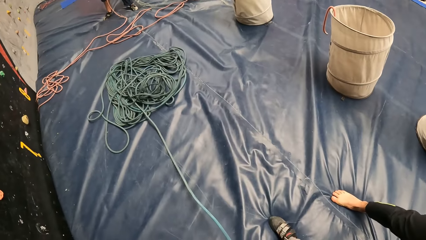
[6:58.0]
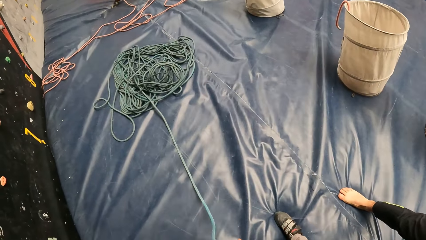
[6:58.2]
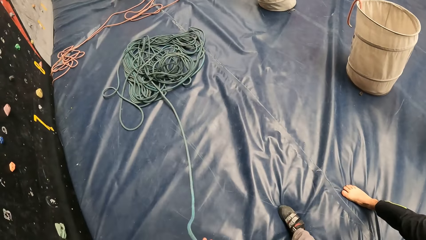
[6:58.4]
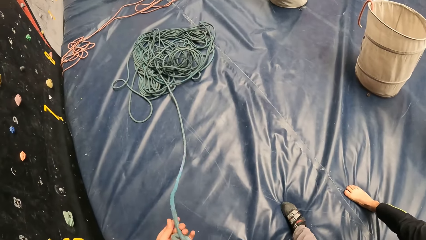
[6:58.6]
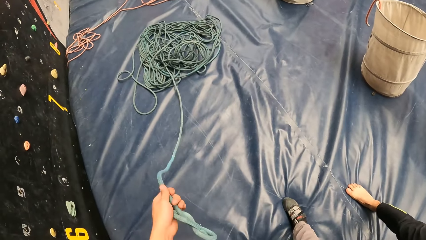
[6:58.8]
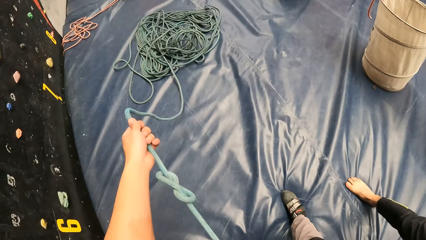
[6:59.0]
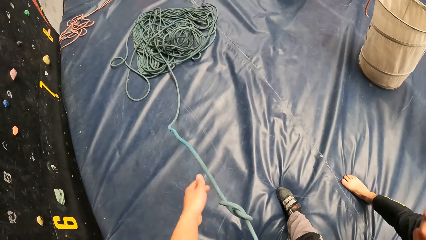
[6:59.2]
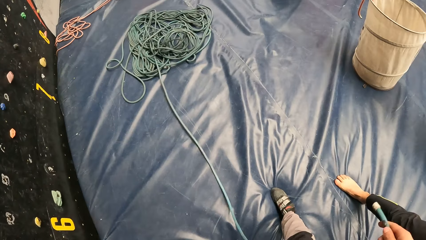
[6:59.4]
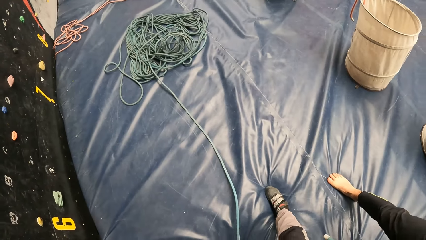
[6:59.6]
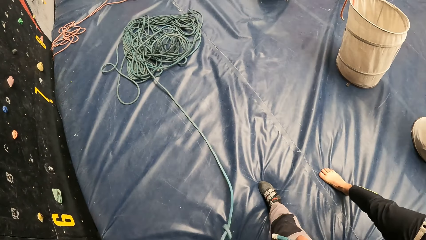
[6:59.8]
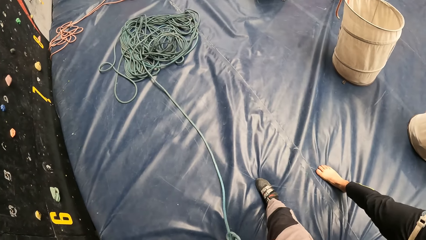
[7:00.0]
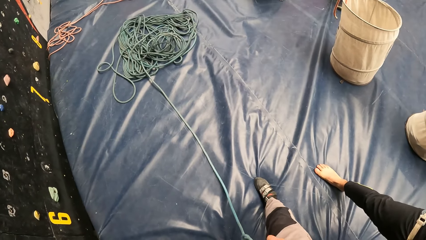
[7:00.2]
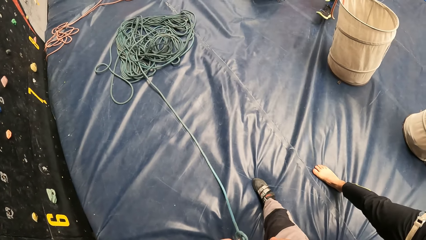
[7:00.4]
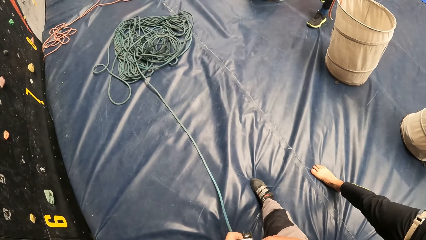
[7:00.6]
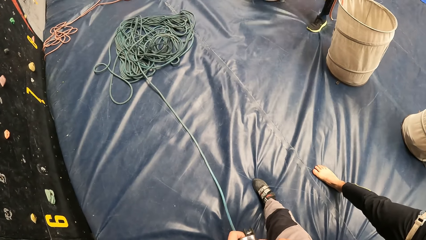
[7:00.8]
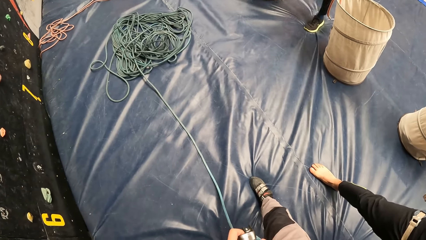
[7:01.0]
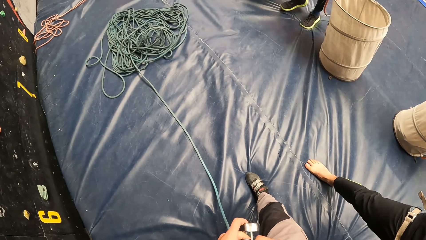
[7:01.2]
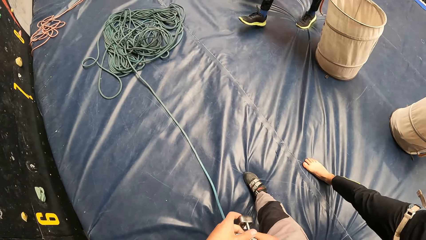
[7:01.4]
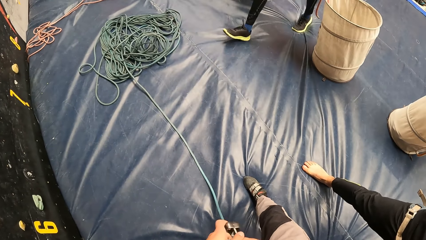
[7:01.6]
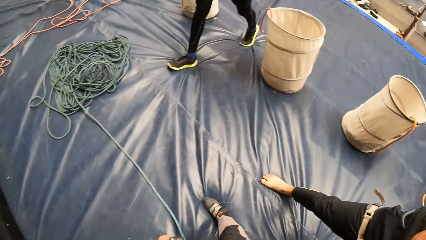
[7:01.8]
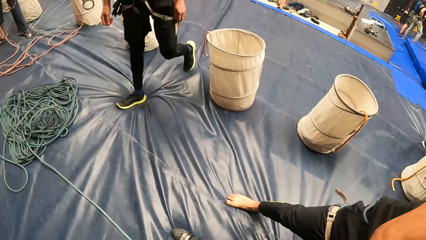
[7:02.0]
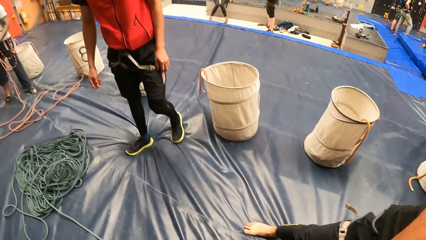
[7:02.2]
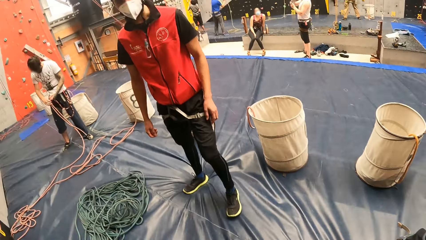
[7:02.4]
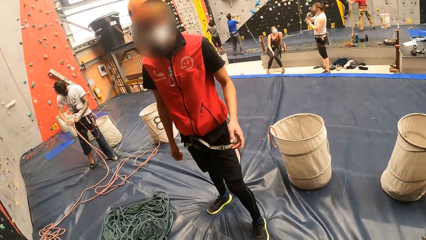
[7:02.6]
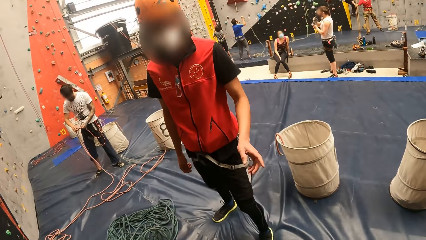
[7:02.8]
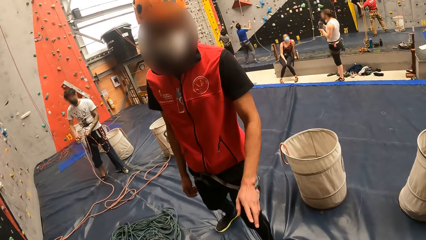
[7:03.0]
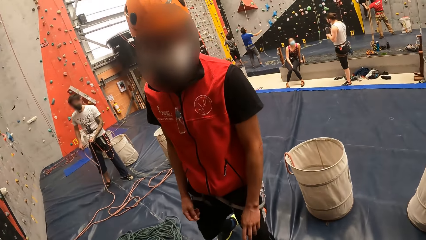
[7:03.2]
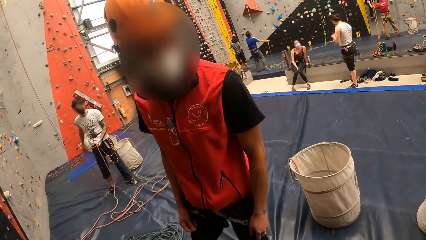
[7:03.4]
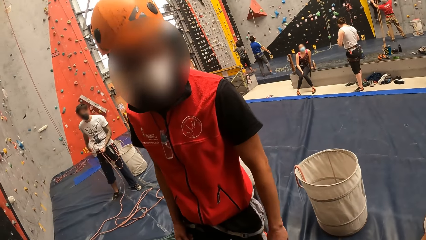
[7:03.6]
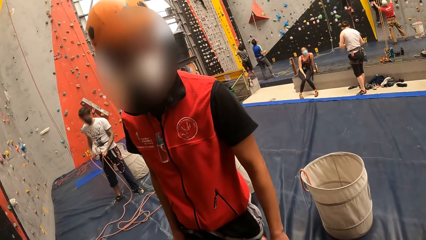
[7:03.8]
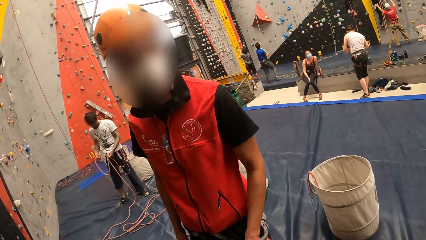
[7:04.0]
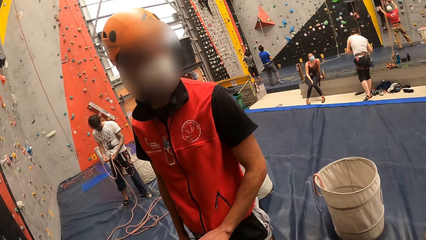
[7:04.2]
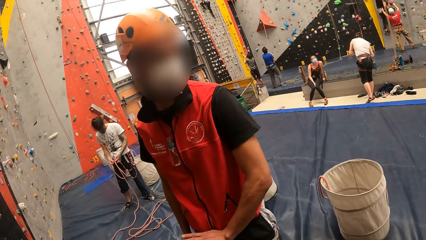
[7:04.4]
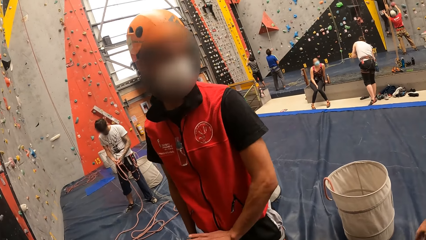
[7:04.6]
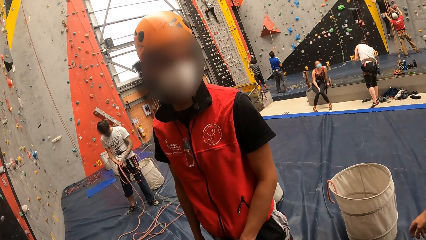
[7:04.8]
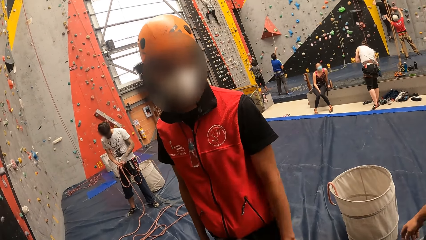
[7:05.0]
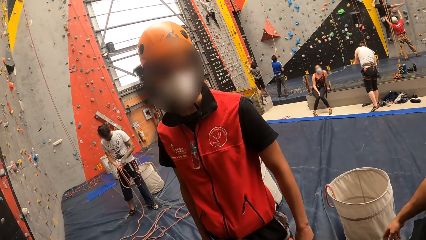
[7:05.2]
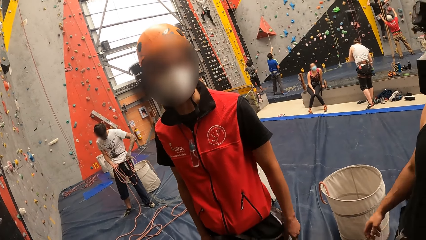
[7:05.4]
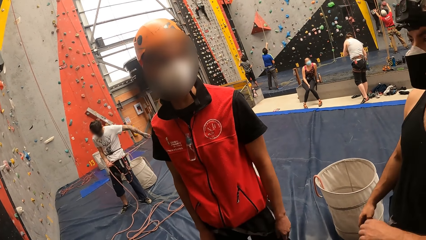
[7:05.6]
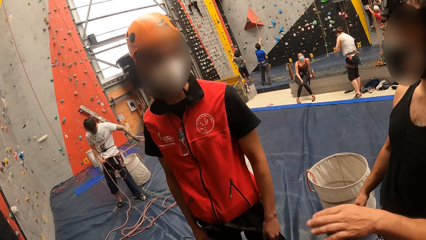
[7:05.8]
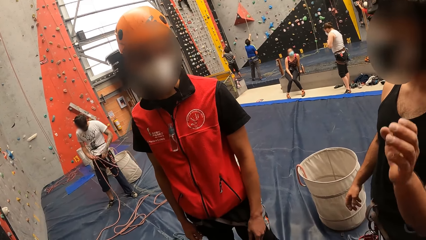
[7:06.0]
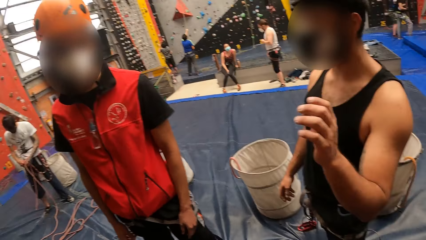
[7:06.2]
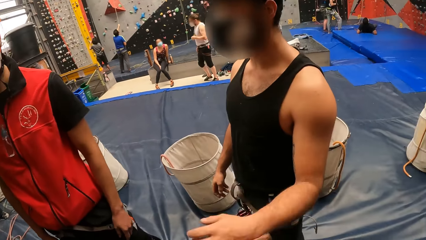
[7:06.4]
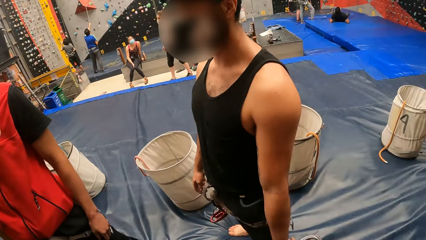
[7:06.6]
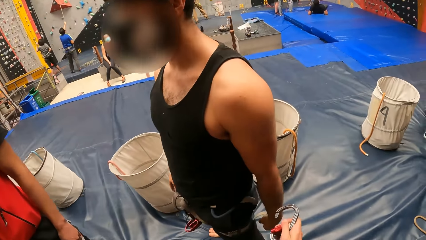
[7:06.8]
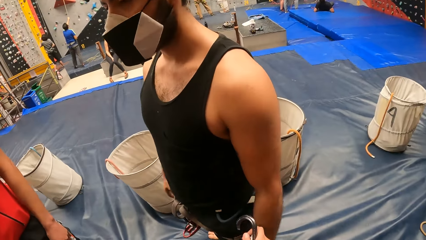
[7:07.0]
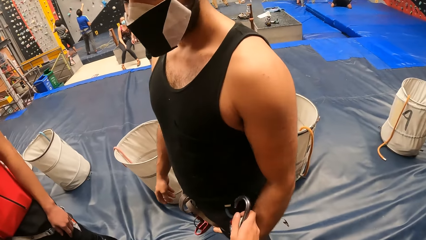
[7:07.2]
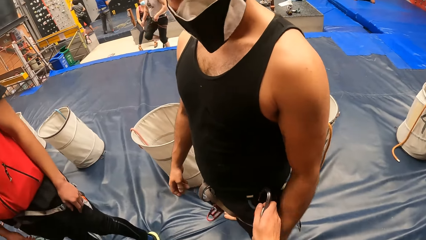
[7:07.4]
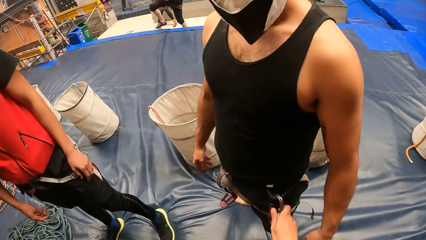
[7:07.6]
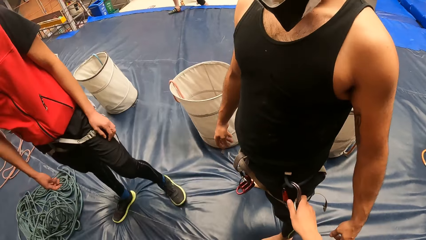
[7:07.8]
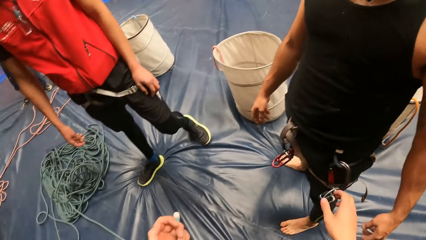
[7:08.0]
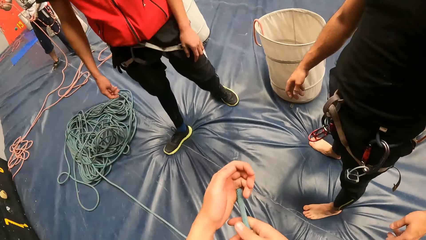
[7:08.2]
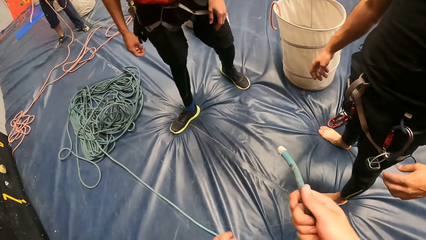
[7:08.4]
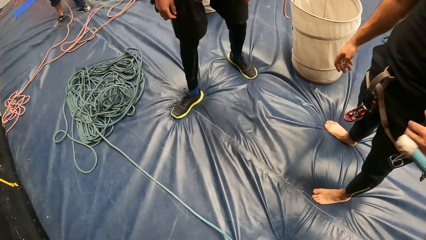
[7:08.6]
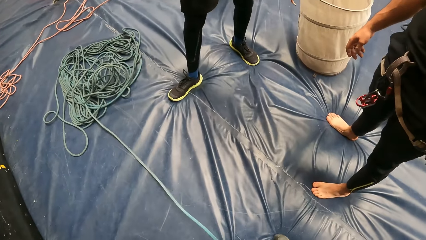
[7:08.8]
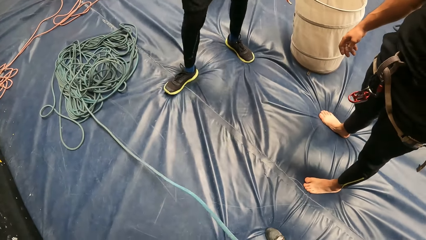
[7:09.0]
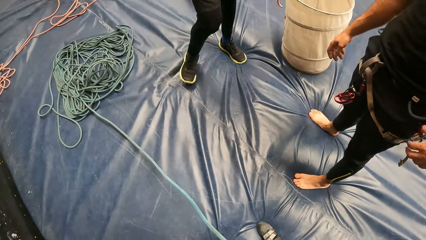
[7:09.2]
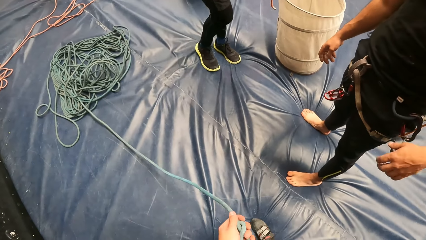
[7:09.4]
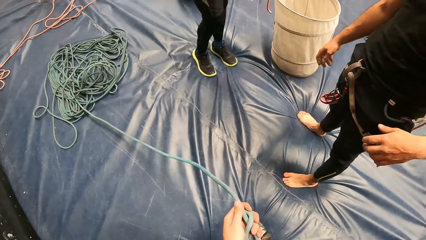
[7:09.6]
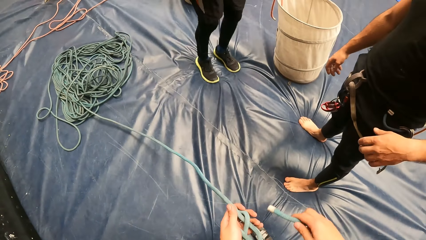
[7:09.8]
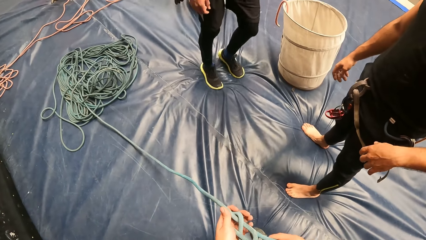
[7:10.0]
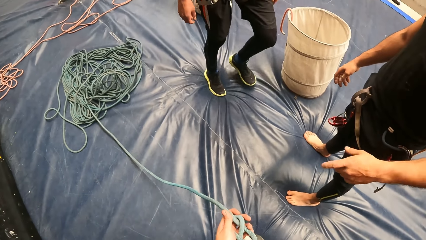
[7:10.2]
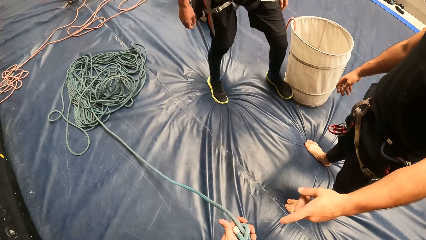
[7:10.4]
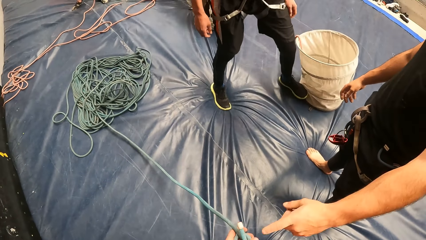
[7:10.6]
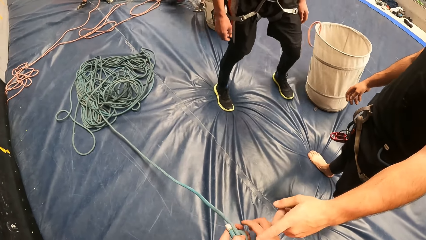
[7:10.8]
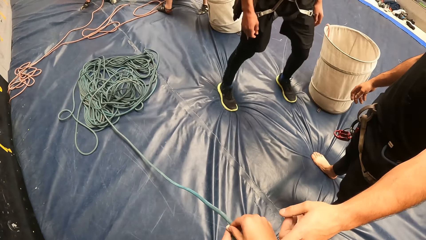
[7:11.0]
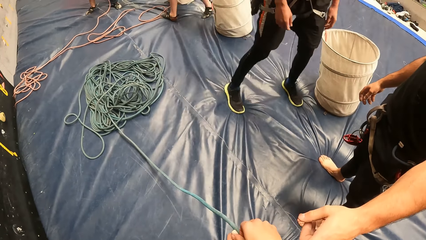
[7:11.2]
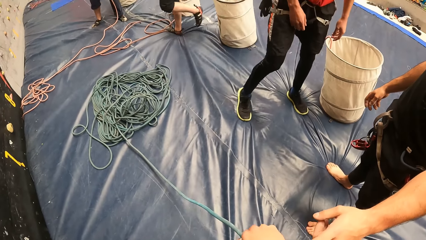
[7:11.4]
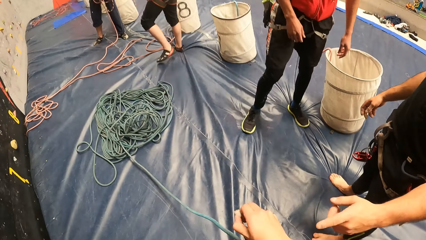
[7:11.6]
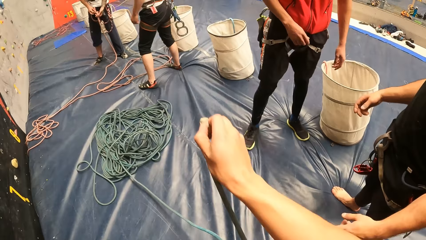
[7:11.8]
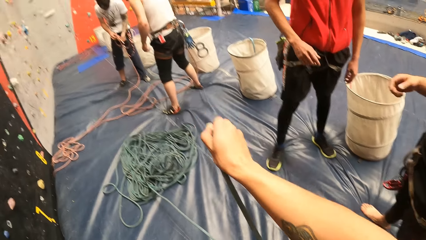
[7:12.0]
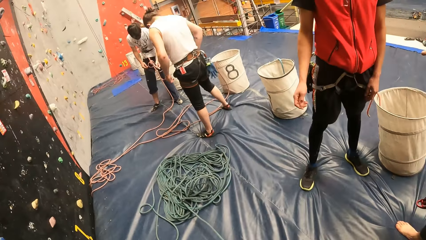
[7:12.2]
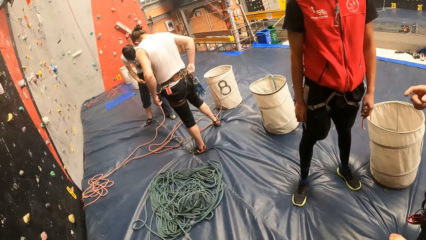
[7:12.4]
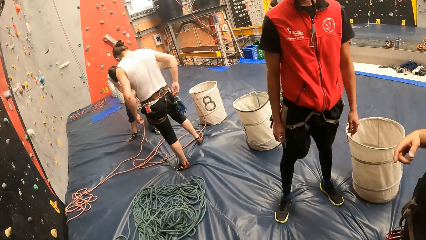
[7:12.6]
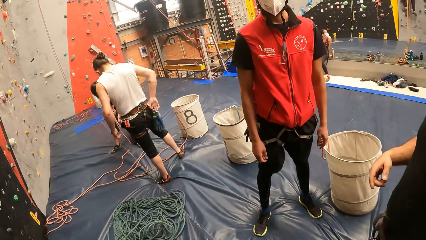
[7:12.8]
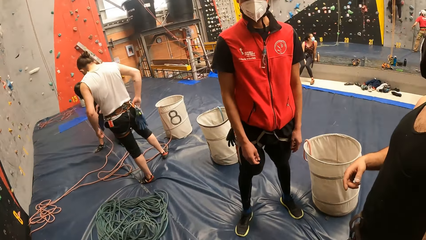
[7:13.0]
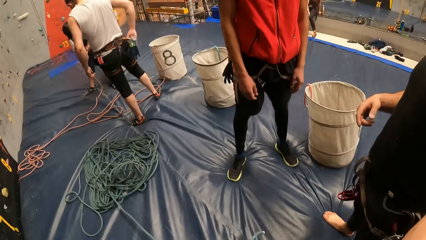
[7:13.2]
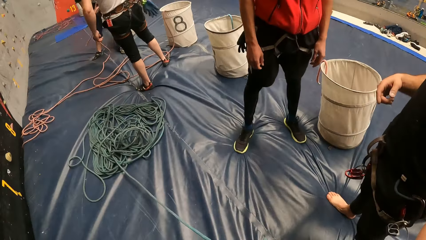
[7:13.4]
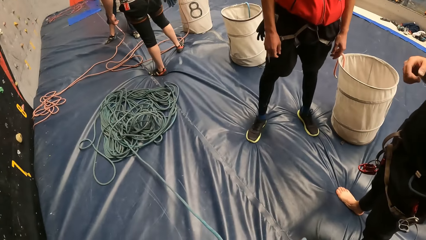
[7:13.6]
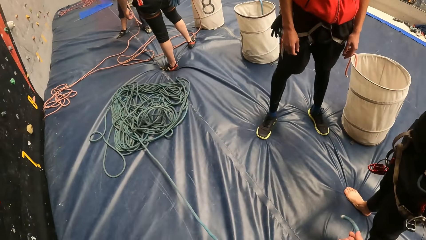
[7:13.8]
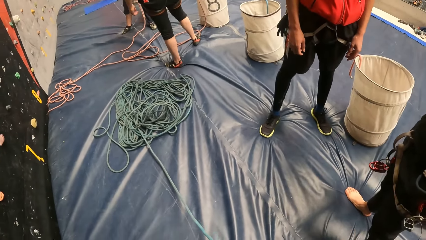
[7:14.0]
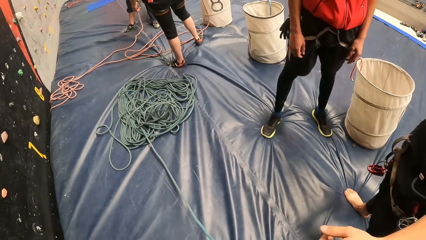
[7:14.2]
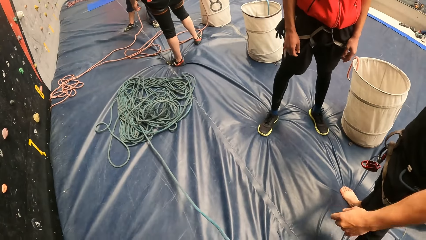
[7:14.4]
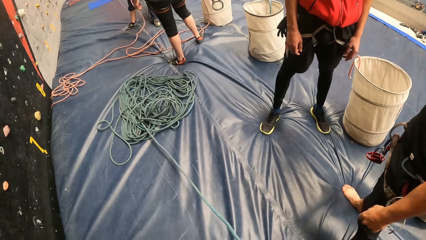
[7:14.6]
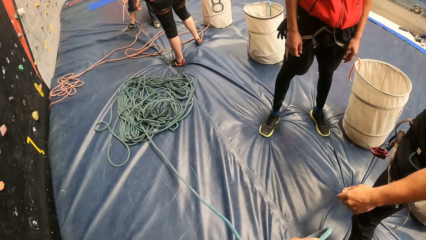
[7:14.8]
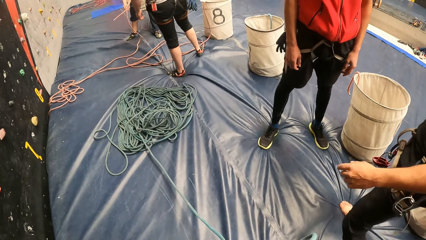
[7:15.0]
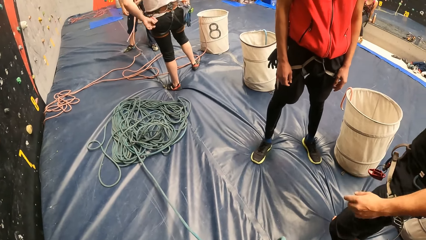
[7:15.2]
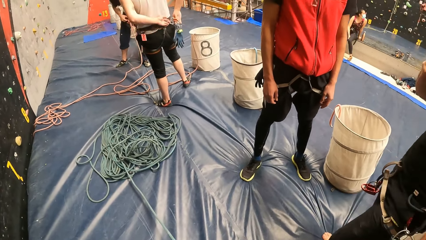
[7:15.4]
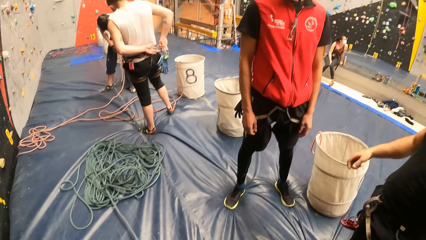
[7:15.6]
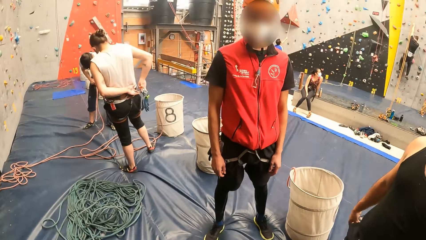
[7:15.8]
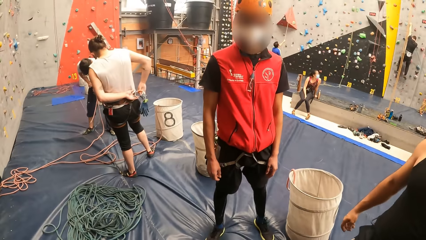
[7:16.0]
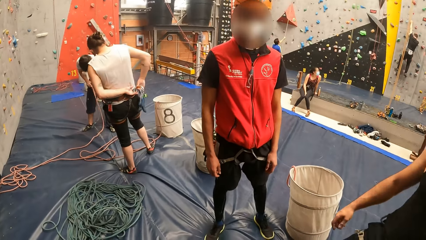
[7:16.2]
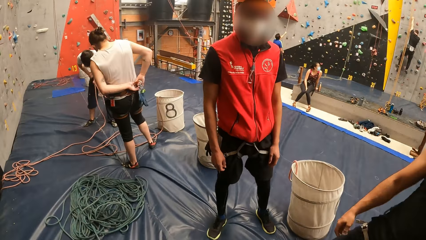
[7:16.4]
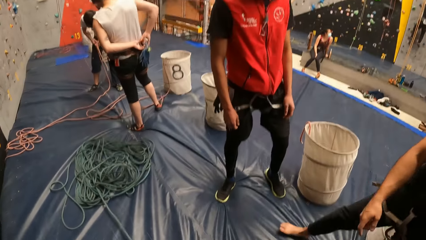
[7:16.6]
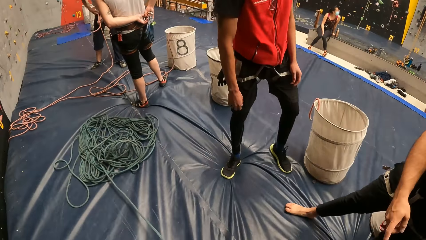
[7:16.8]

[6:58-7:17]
The camera wearer folds a climbing rock. They adjust a climbing rope in their climbing gear. A man interacts with the camera wearer. The camera wearer talks to the man. They place climbing gear on another man's harness belt. They fold the climbing rope and adjust the rope.
